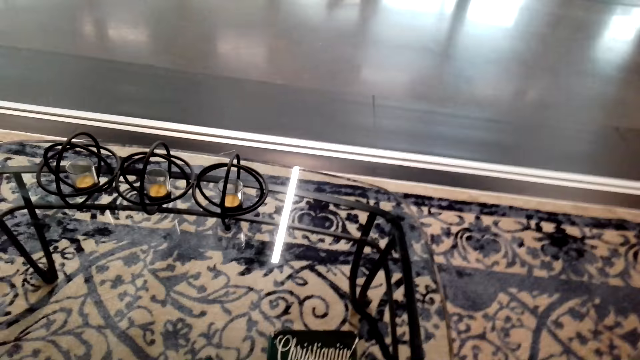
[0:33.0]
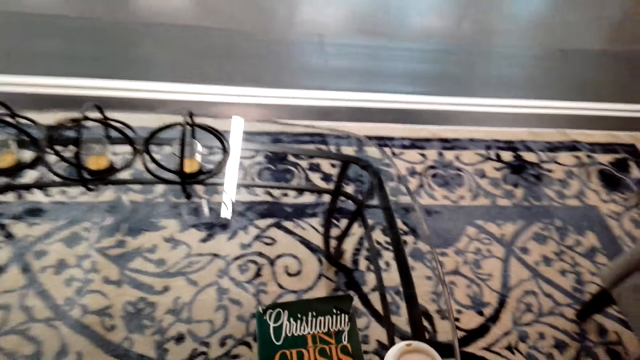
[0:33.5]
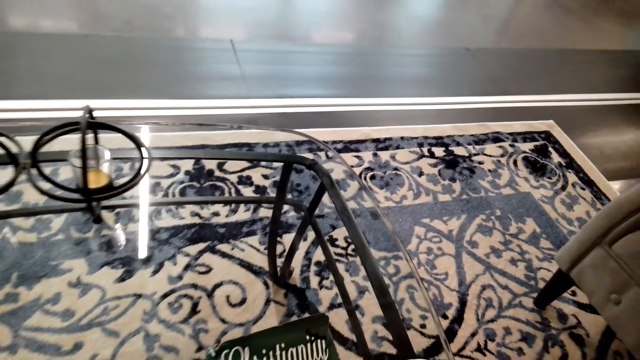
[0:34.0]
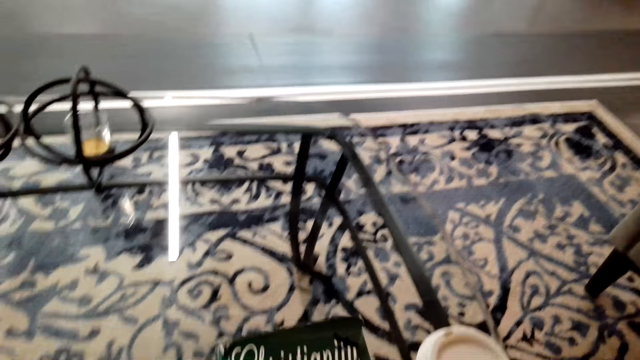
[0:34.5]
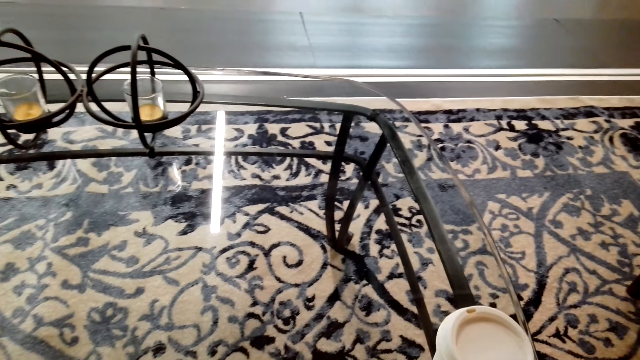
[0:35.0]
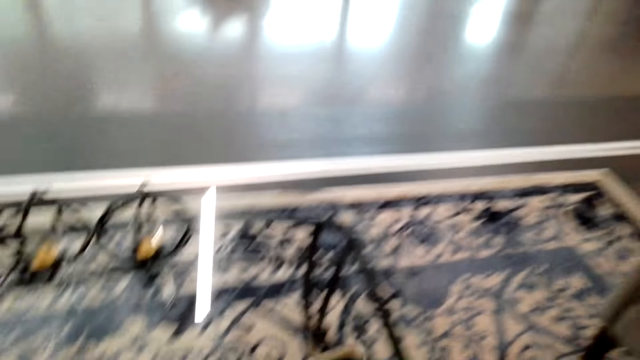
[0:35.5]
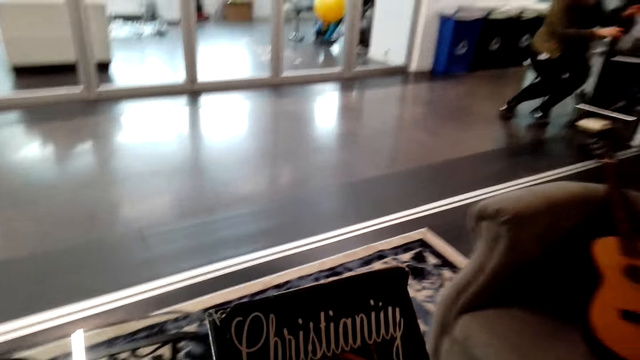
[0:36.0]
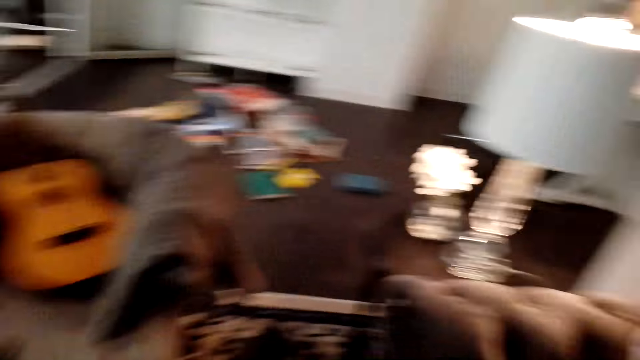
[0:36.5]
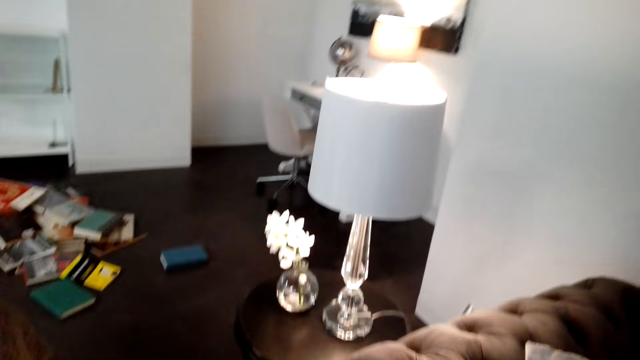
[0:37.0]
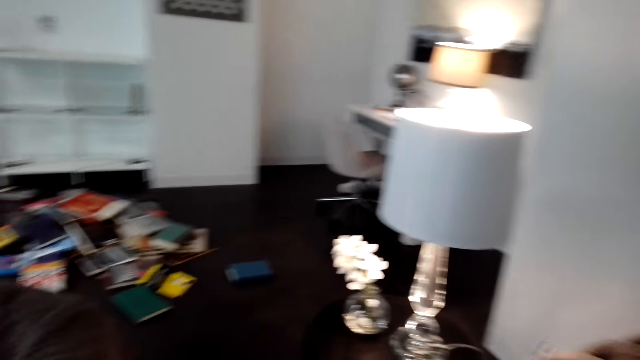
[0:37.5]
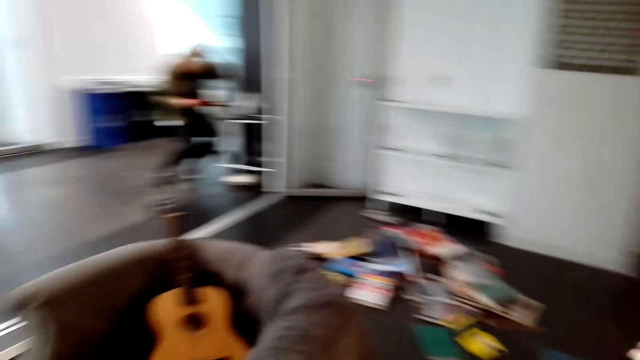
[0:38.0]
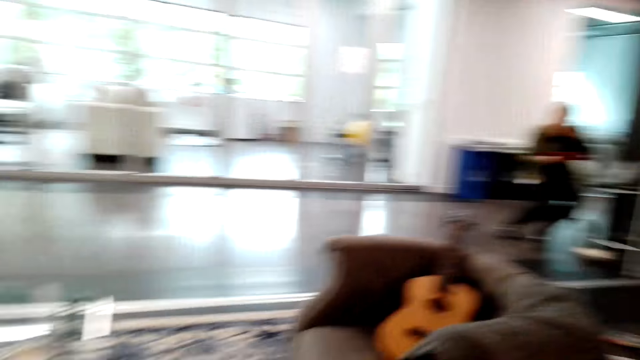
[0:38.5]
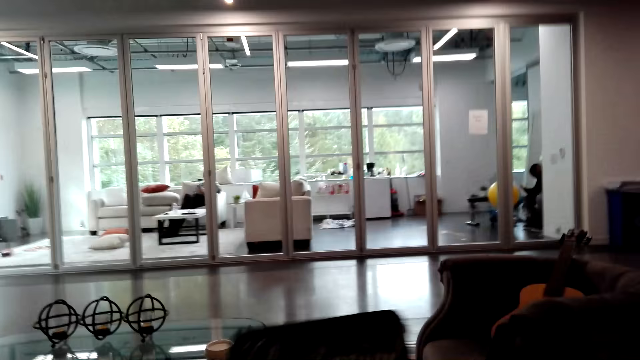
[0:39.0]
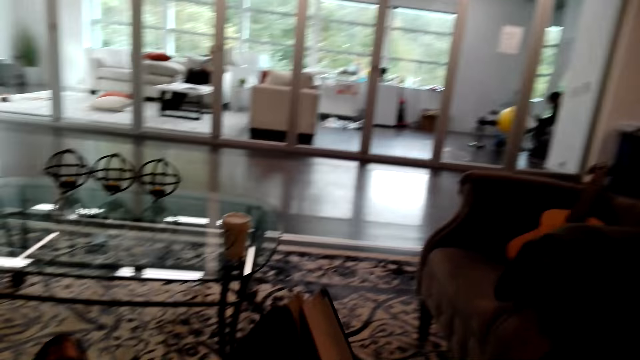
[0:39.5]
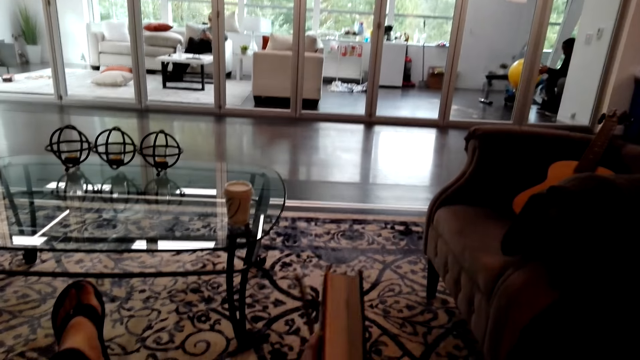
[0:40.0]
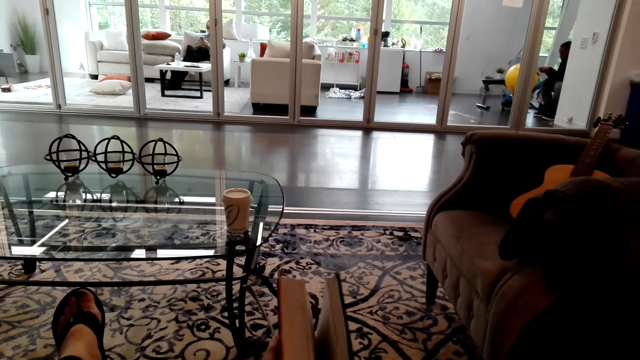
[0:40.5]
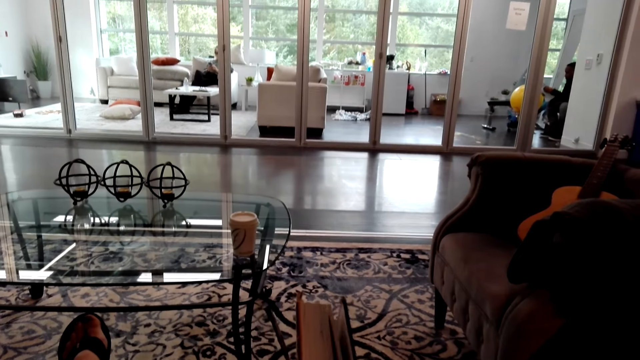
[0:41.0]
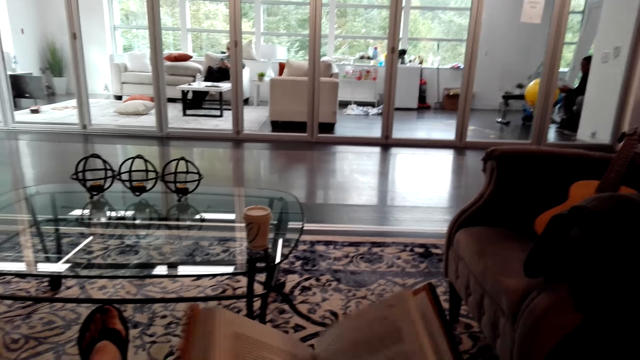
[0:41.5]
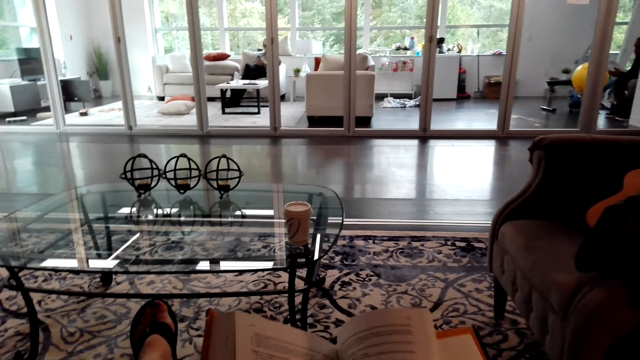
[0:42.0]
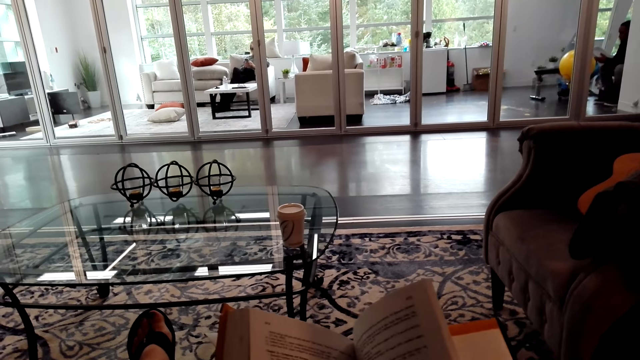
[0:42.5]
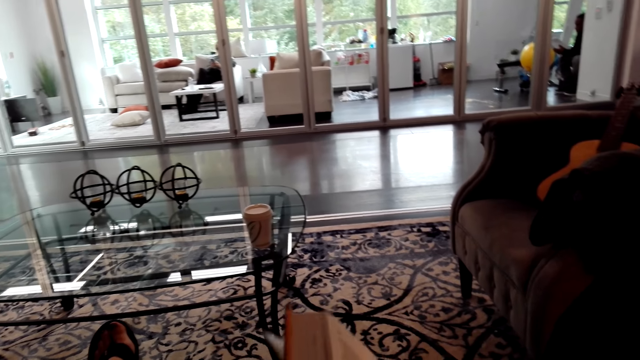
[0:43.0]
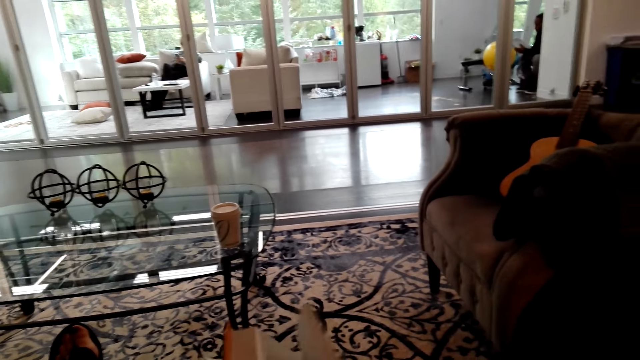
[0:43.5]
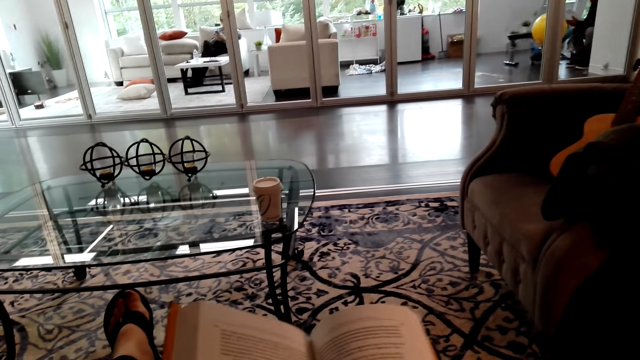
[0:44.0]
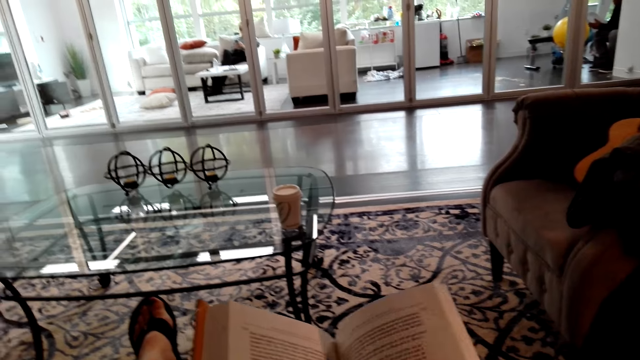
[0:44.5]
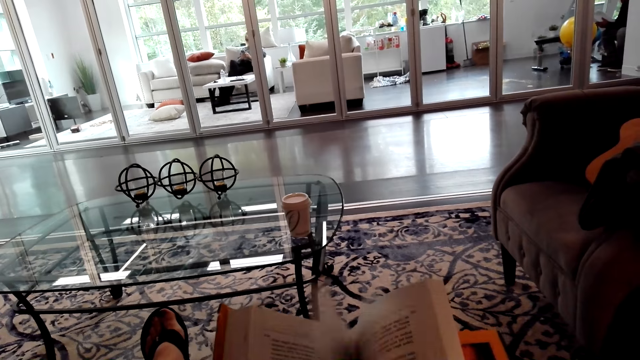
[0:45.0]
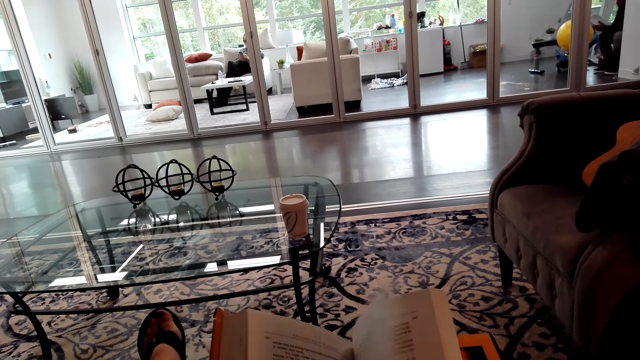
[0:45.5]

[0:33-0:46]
The camera wearer picks up a book. They pick up the book from the table. They scroll the book. They open the book.

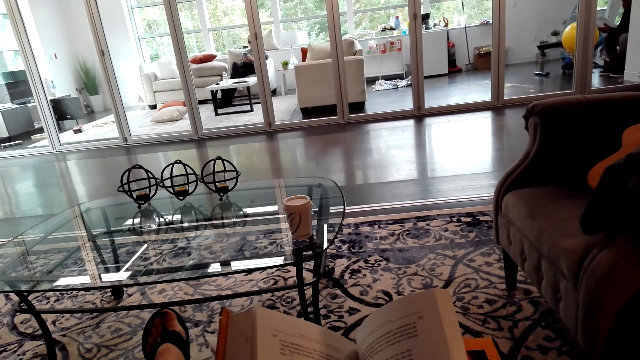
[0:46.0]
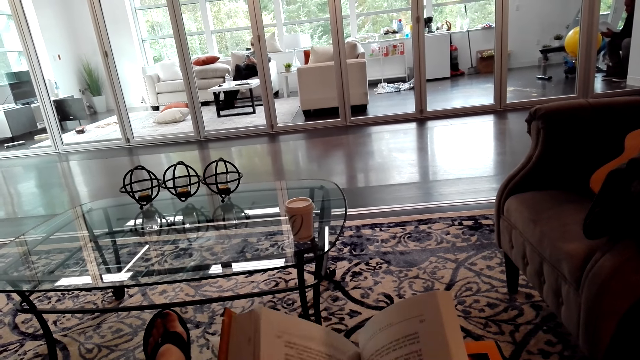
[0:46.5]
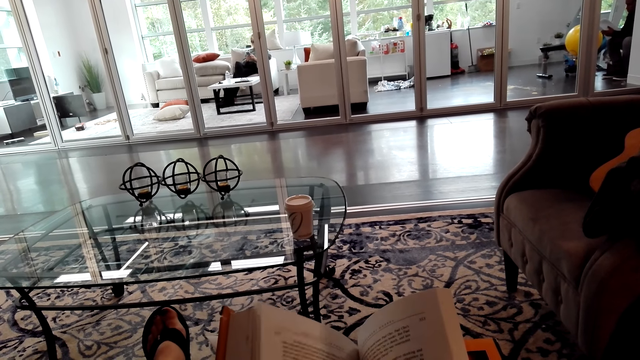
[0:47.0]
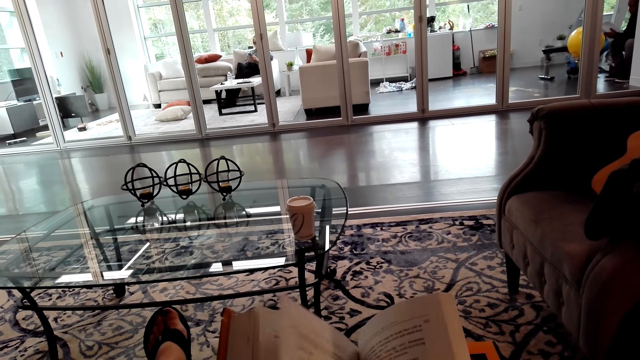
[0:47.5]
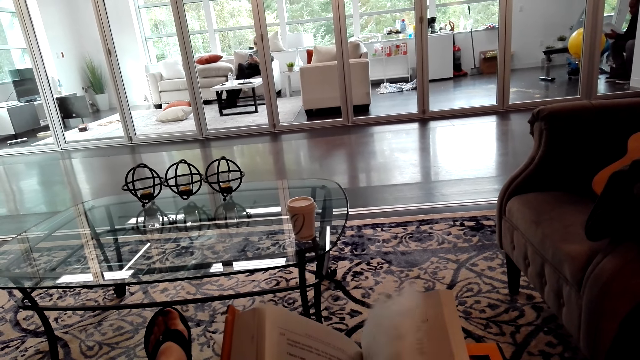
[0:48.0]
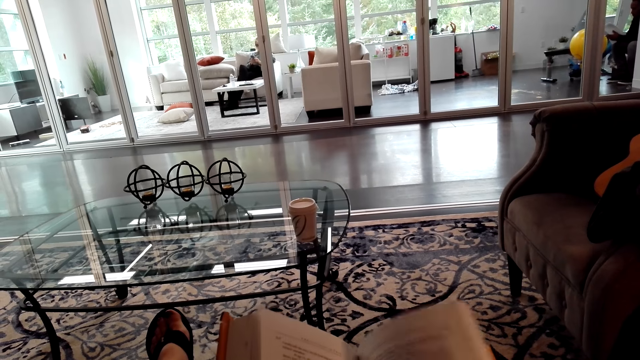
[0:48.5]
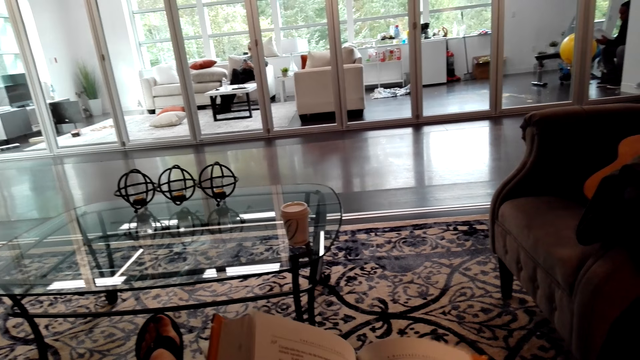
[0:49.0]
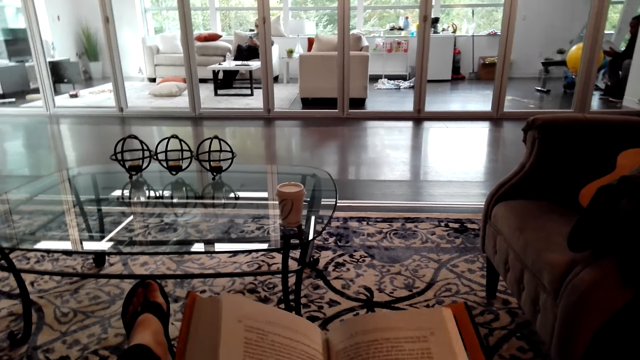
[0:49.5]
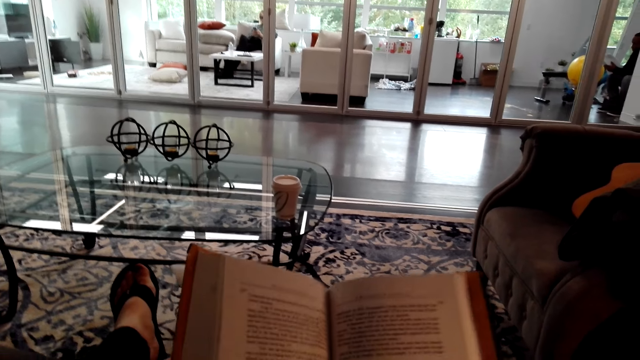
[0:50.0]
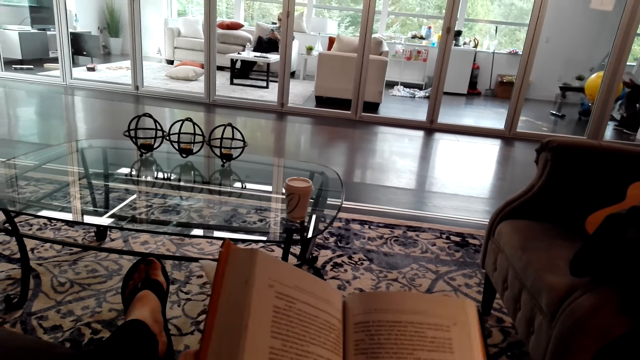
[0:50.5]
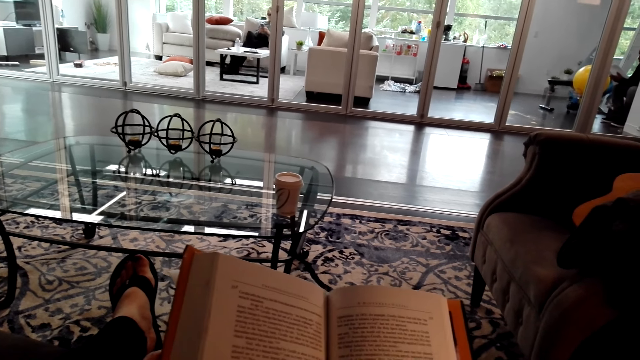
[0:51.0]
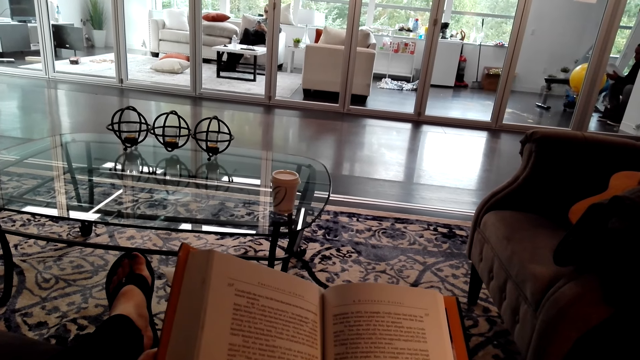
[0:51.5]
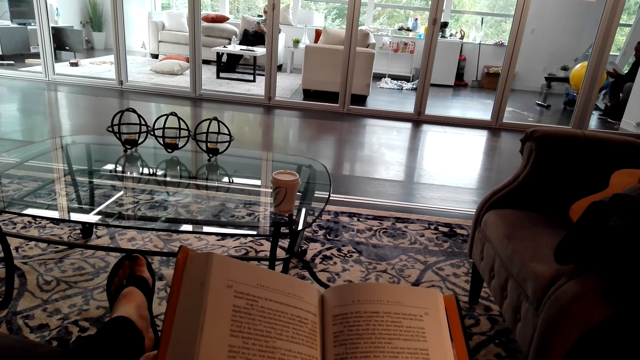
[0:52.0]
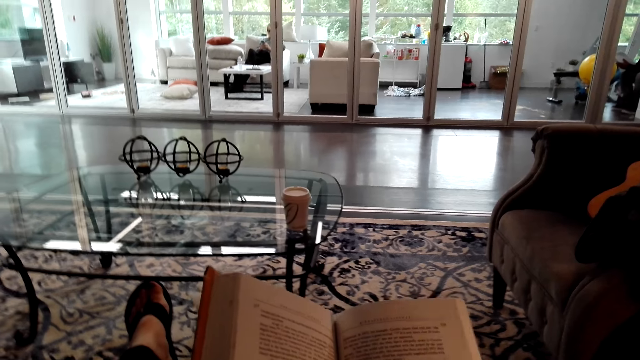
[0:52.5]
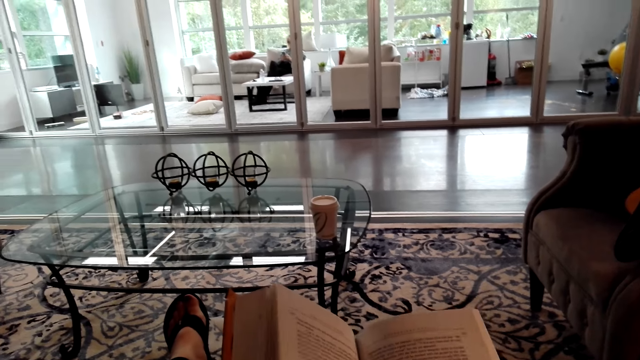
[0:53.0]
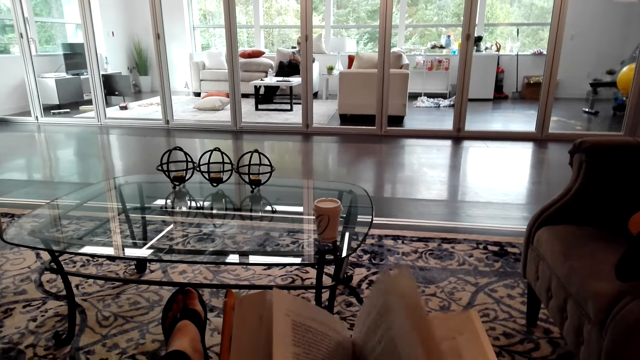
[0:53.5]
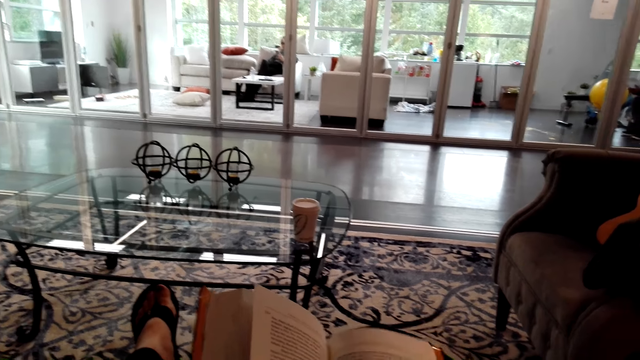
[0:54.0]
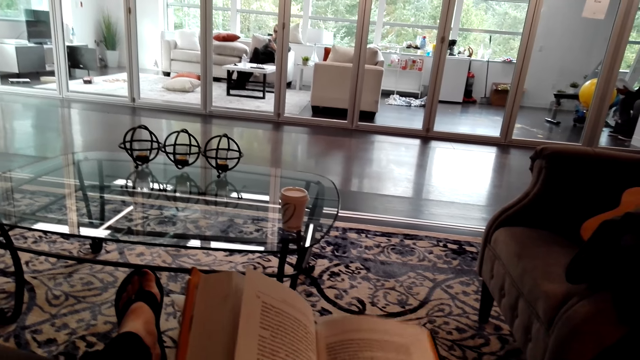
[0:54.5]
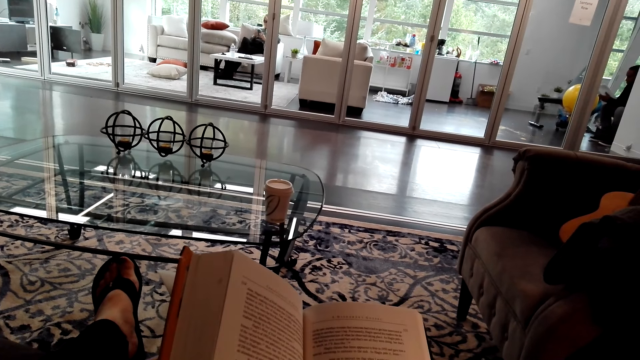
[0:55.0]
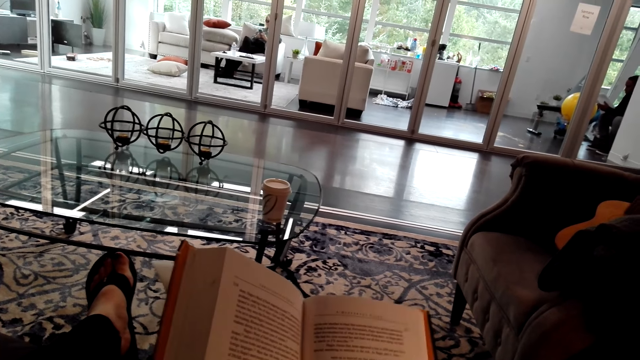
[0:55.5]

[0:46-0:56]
The camera wearer reads the book. They scroll the book.
